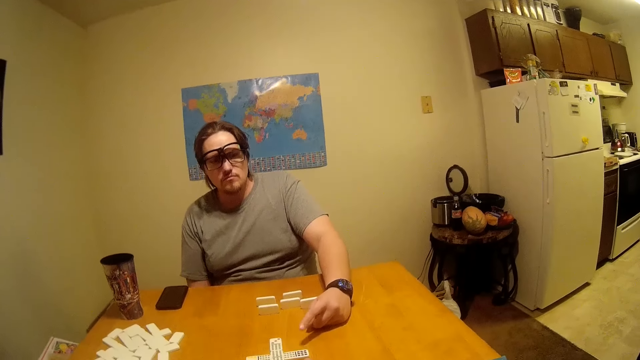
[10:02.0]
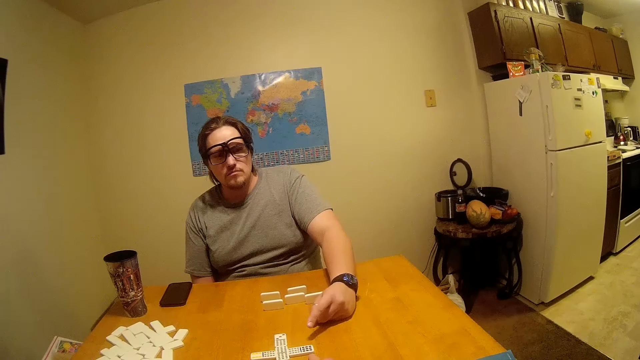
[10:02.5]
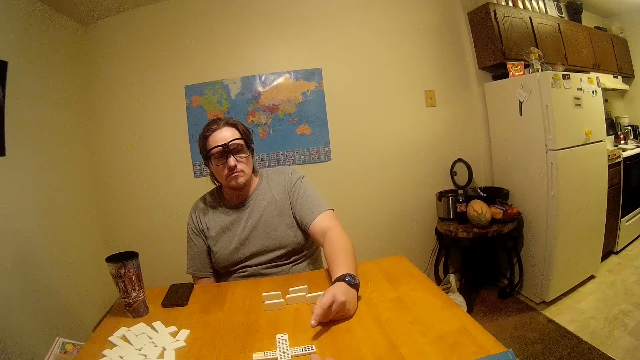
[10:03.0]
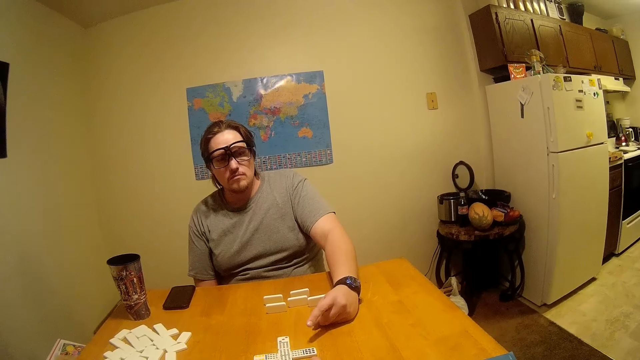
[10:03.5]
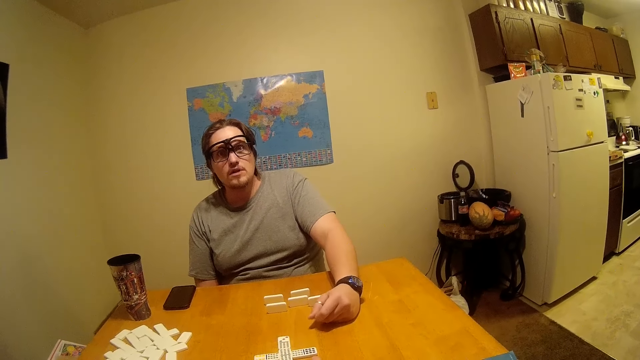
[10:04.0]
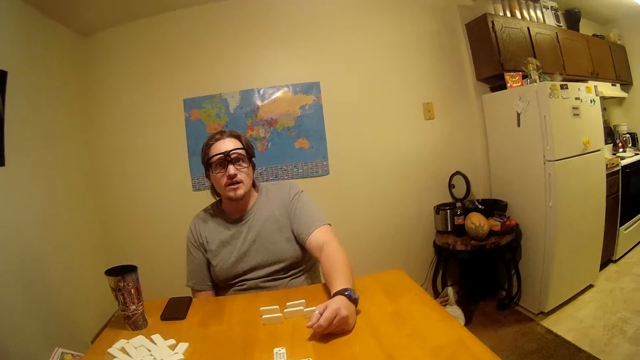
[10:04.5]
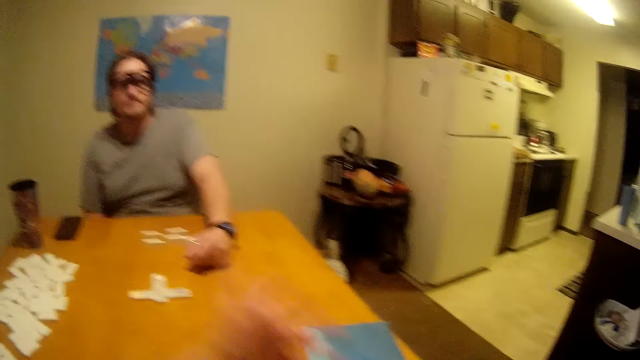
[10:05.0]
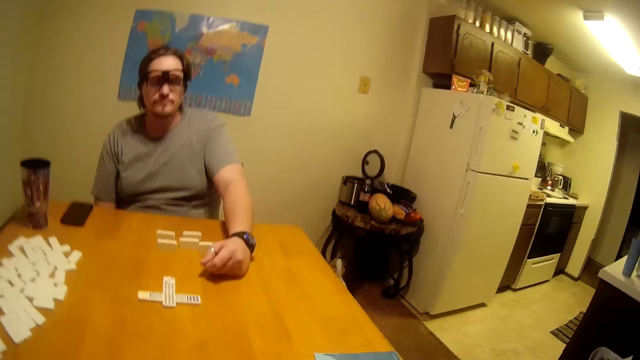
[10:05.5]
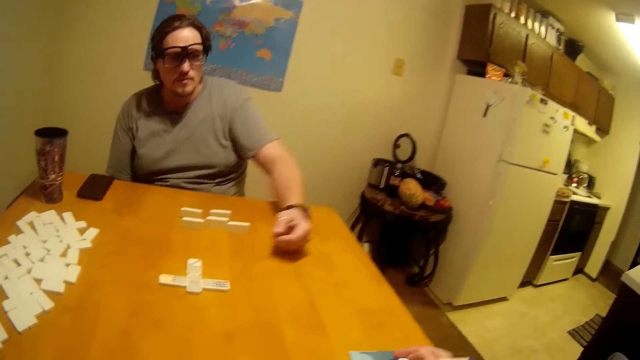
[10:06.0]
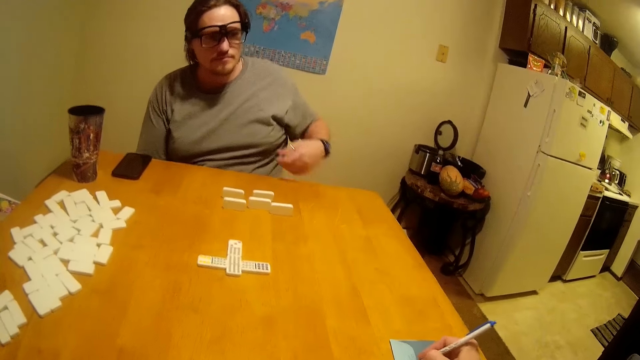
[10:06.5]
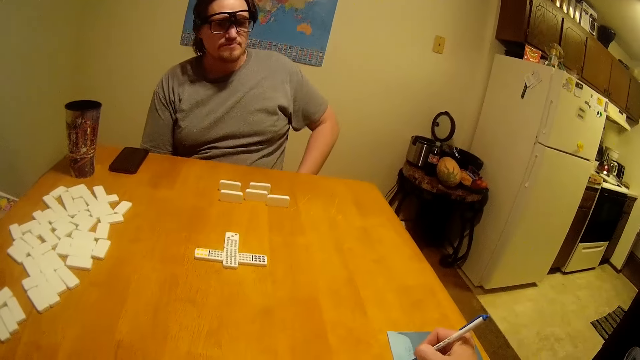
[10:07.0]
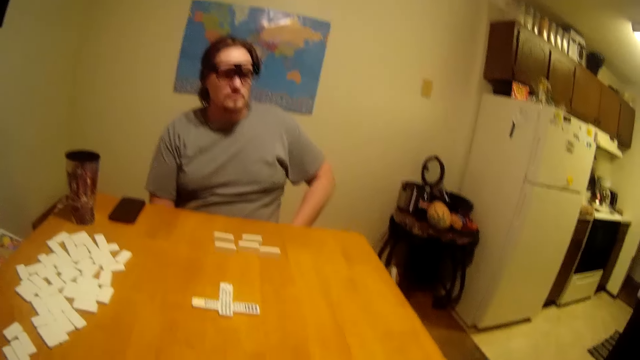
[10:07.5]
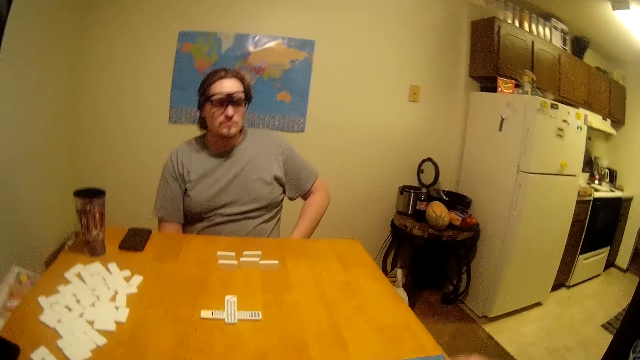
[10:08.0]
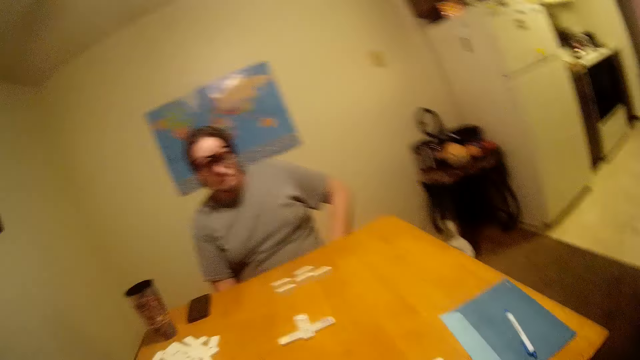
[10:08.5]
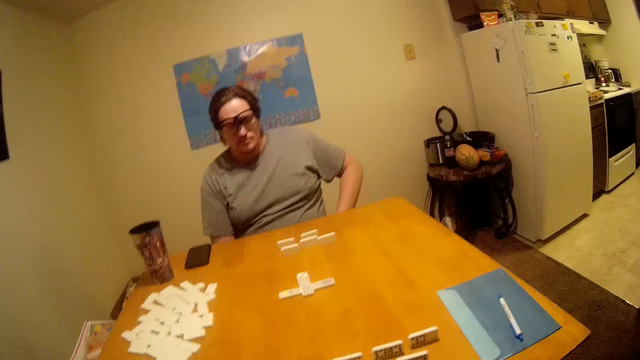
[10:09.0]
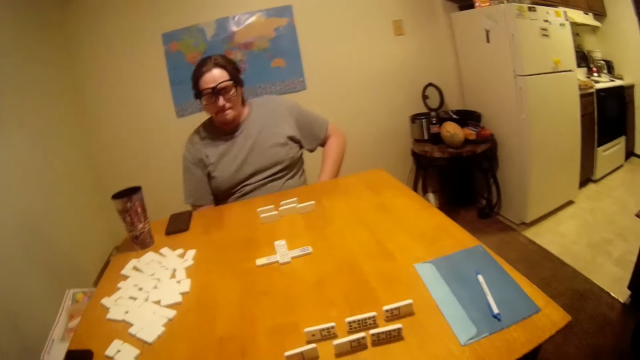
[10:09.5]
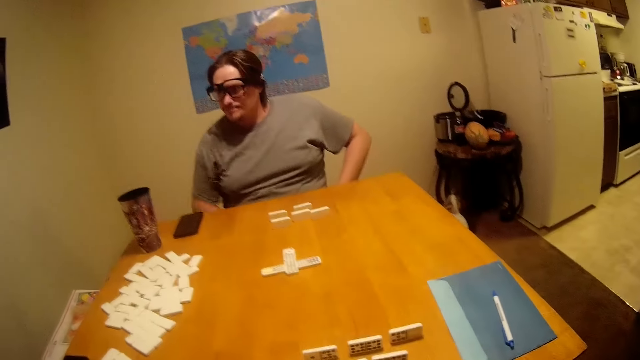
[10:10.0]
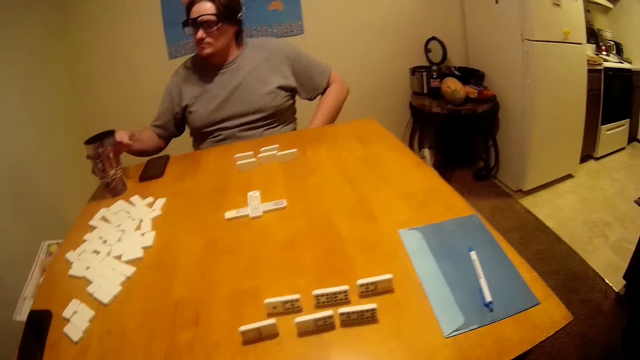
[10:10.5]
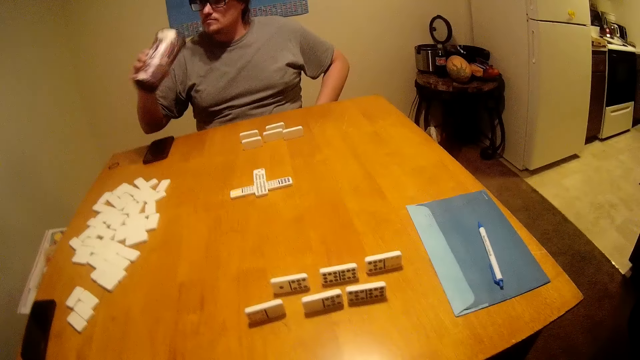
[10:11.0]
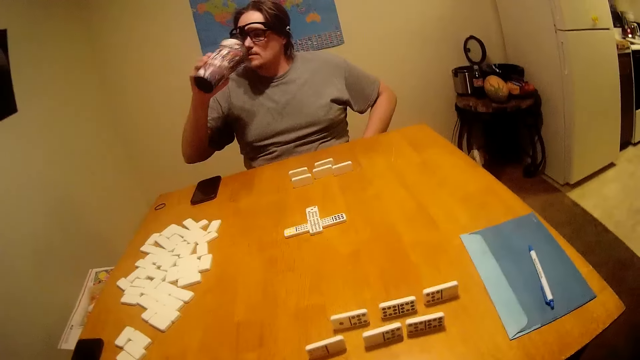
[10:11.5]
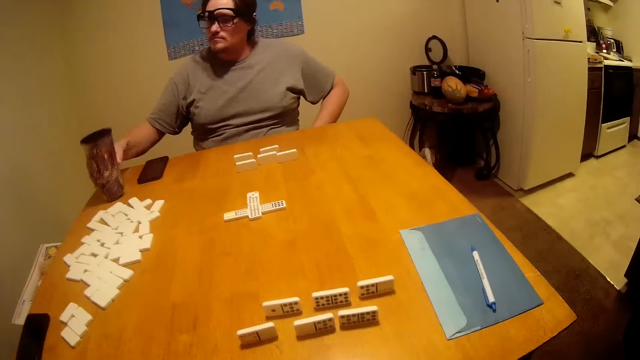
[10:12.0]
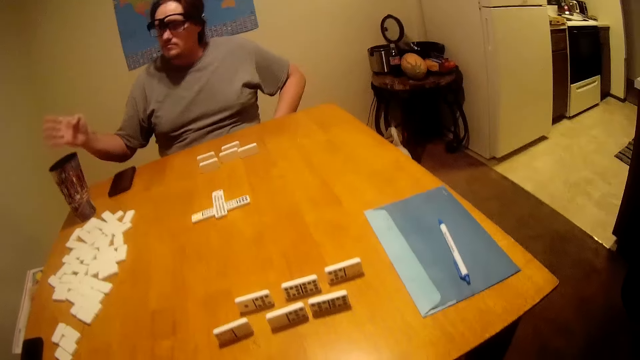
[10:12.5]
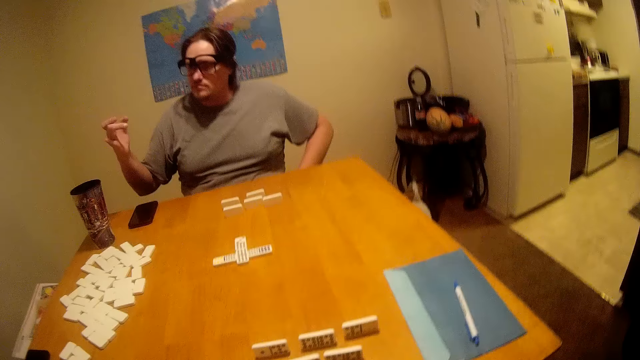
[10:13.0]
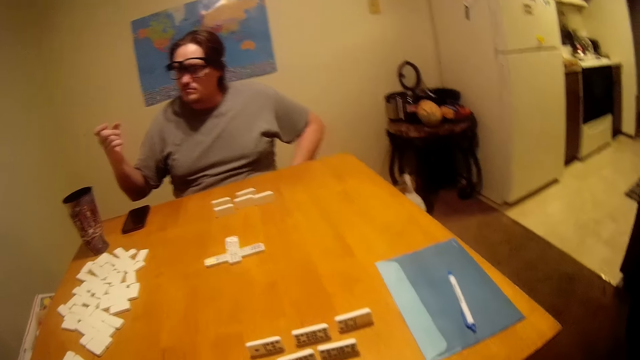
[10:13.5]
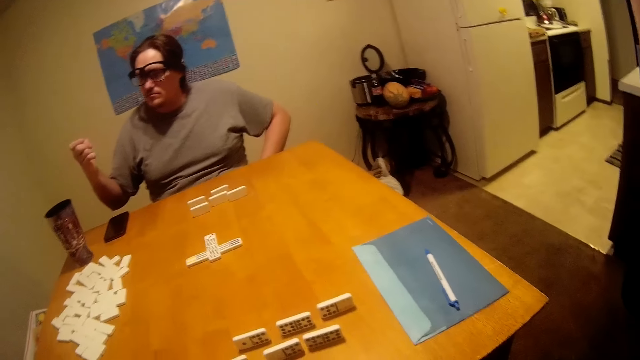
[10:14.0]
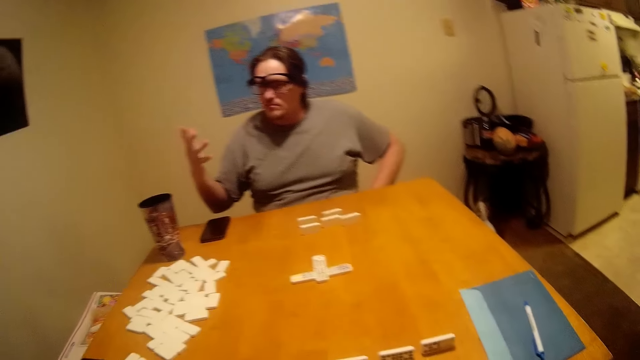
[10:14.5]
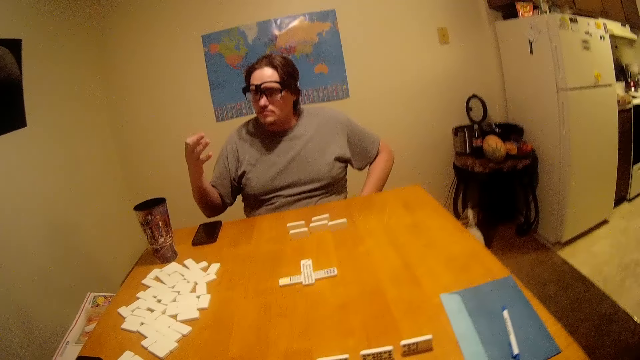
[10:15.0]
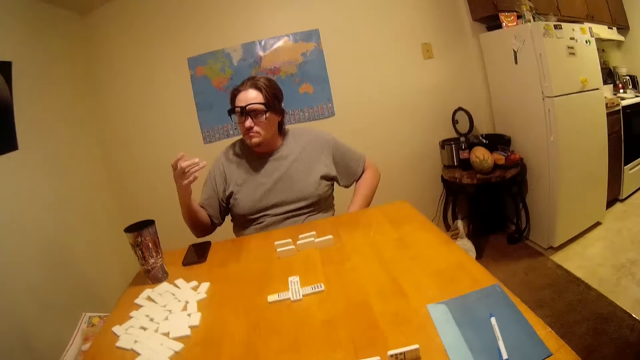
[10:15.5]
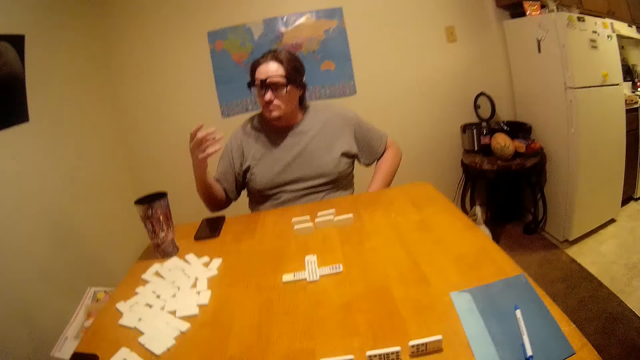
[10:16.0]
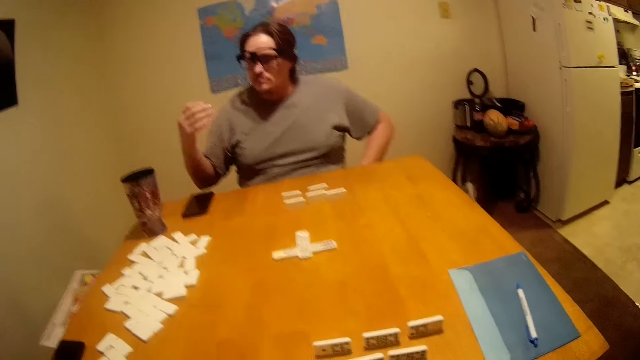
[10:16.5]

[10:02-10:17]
A man moves the hand. The man points at the Chinese board game. The man talks. The camera wearer moves the hand. They write down. The man drops the hand. The camera wearer lifts the hand. The man picks up a mug, drinks the water, and puts the mug on the table. The man counts the fingers.

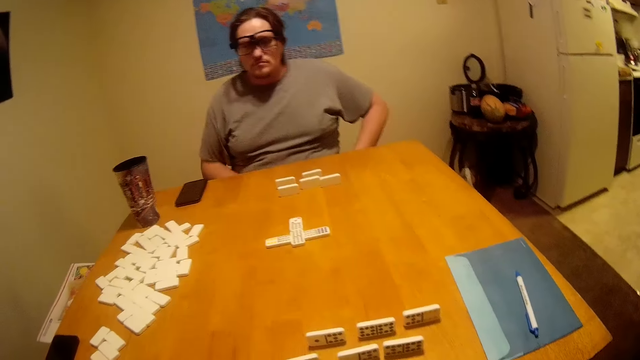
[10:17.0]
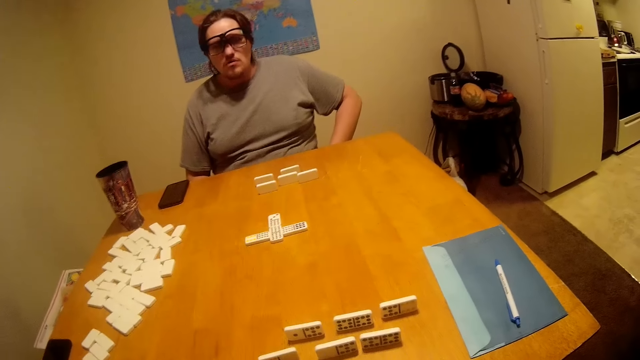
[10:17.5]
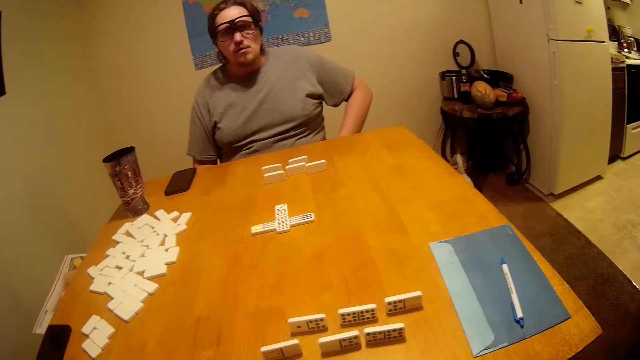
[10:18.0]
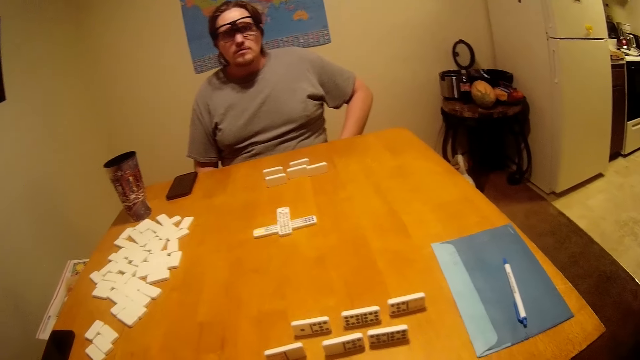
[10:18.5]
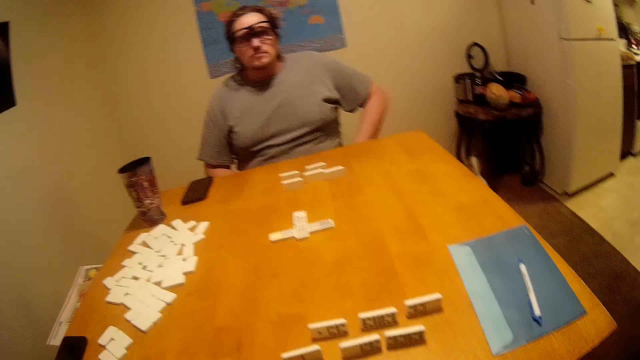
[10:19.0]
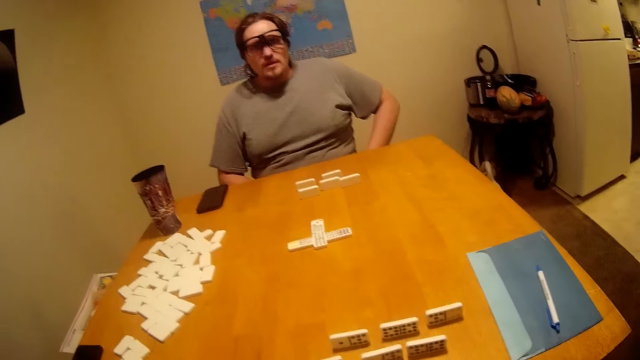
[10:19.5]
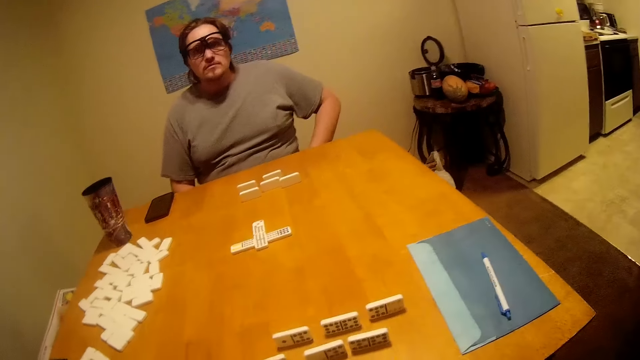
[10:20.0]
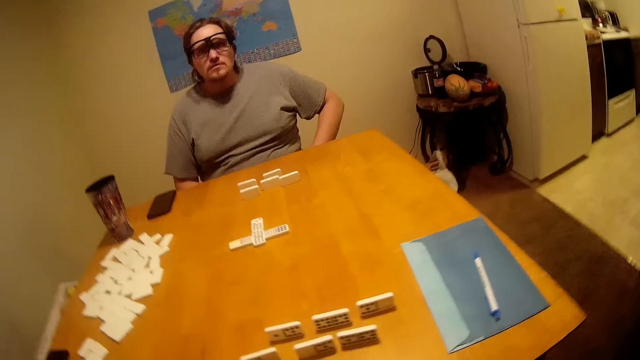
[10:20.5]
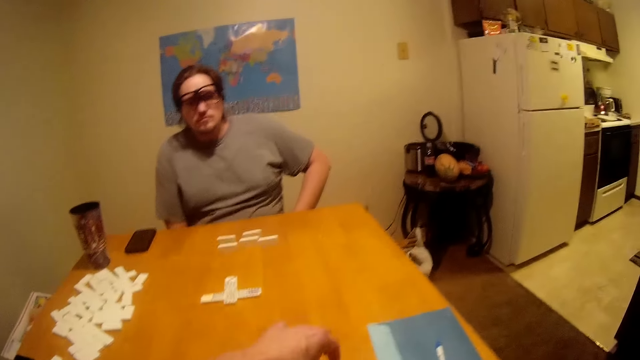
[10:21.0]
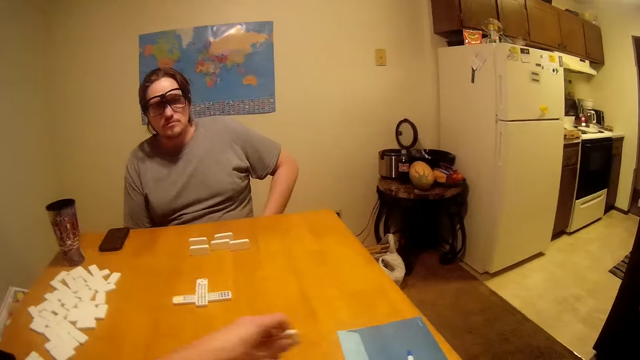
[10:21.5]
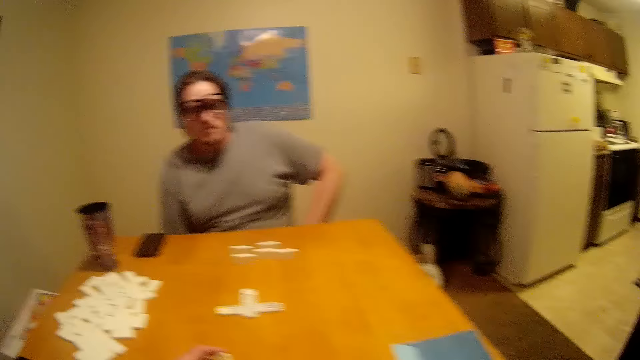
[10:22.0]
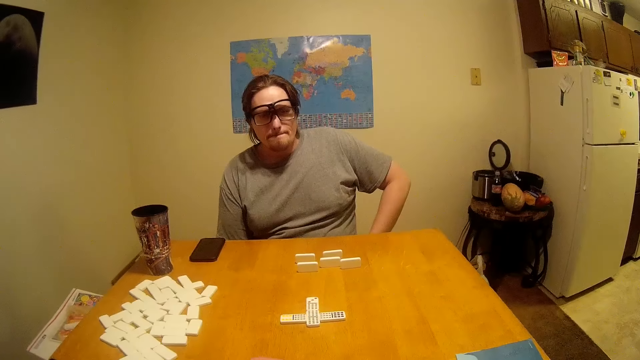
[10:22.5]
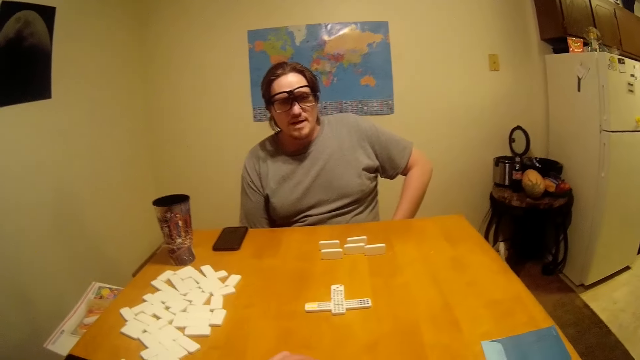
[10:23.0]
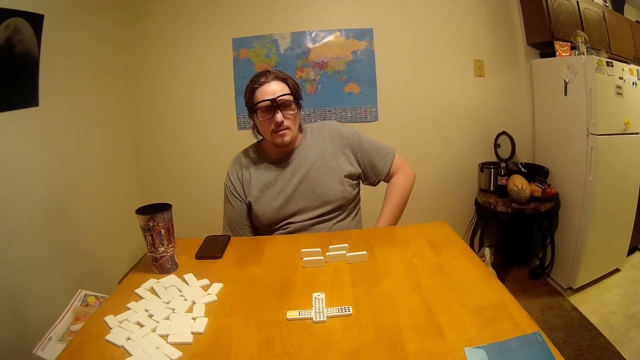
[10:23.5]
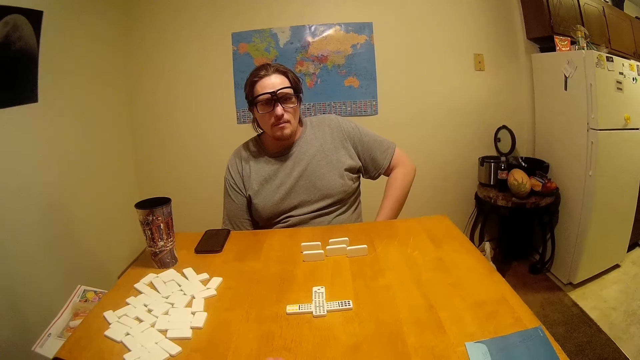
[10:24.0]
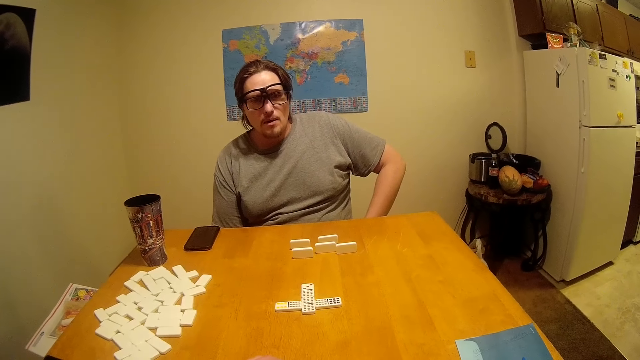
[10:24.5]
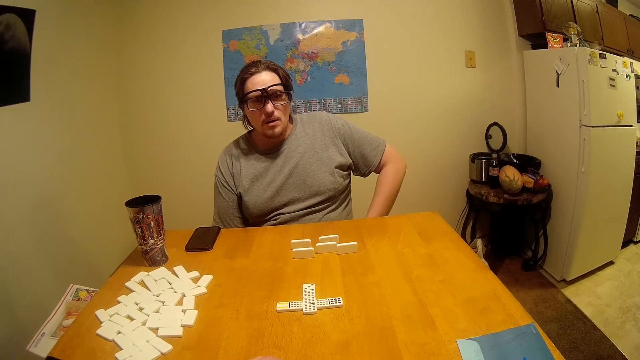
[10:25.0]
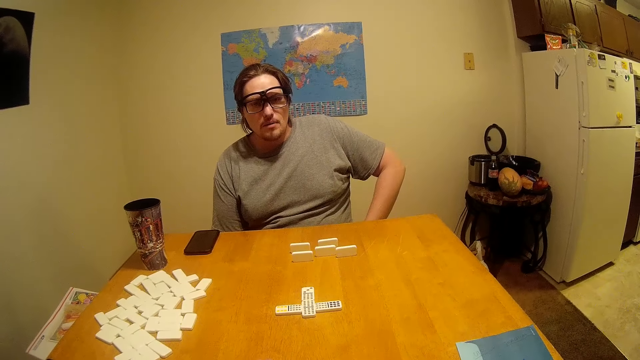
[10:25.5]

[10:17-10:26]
A man drops the hand. The man looks at the camera wearer and talks. The camera wearer picks up the Ludo and drops the Ludo. The man talks to the camera wearer.
